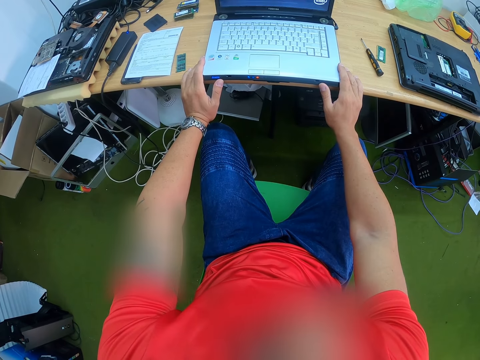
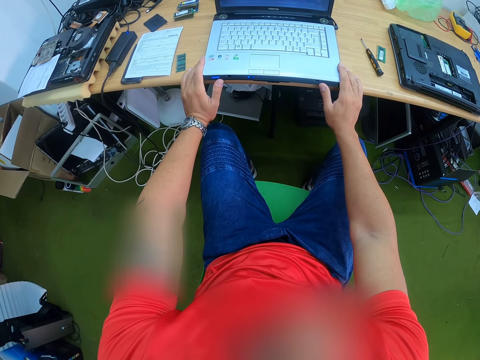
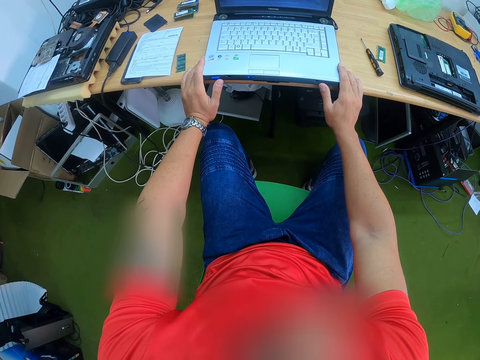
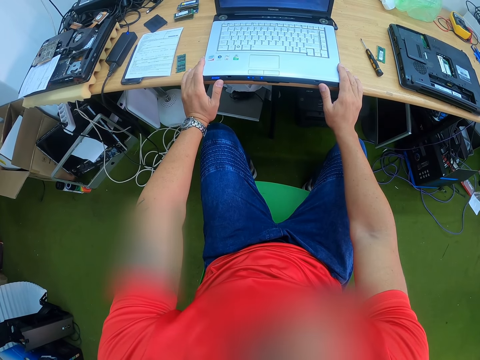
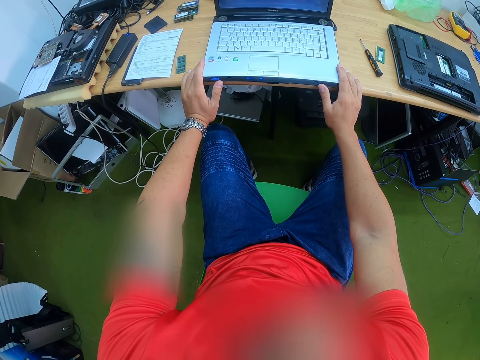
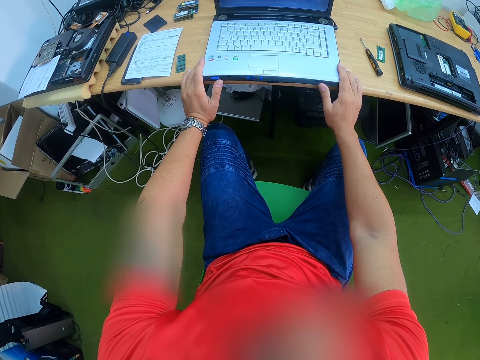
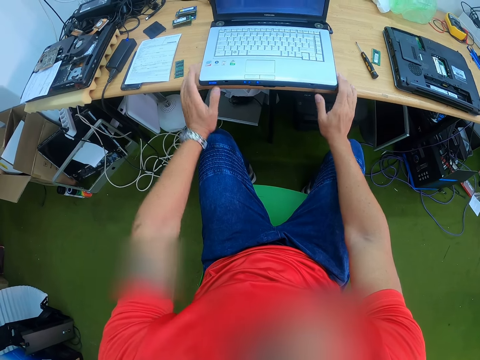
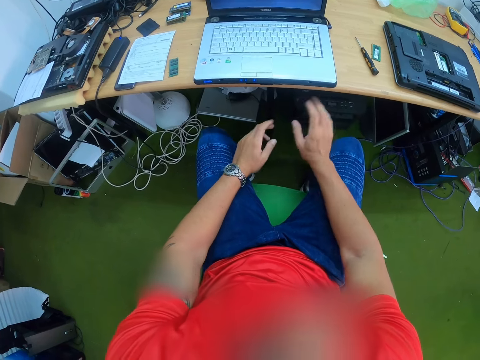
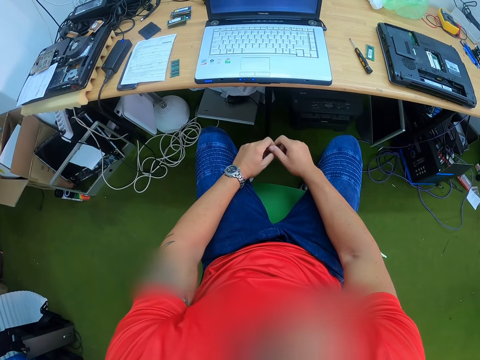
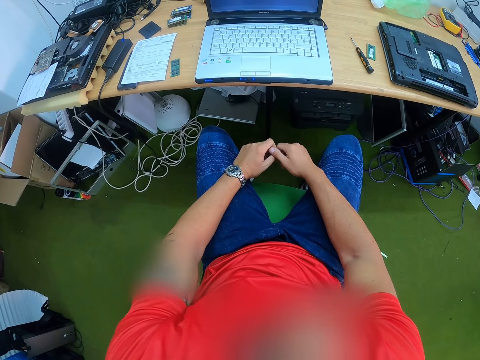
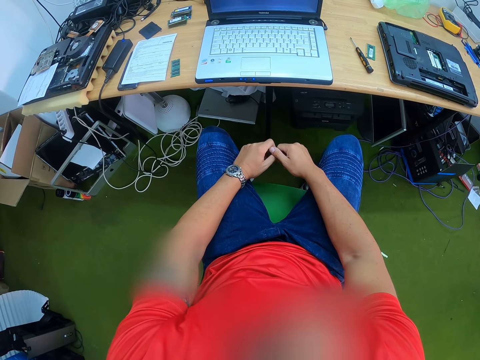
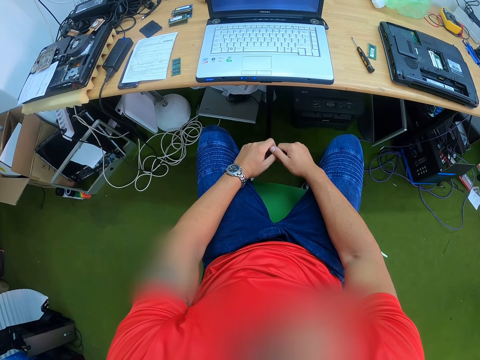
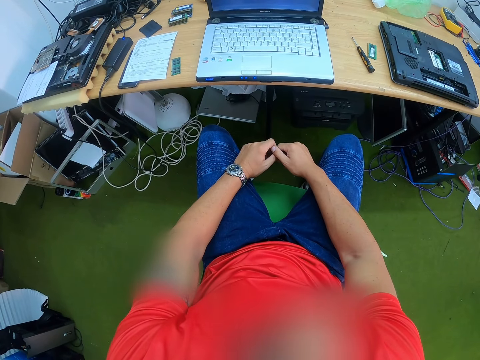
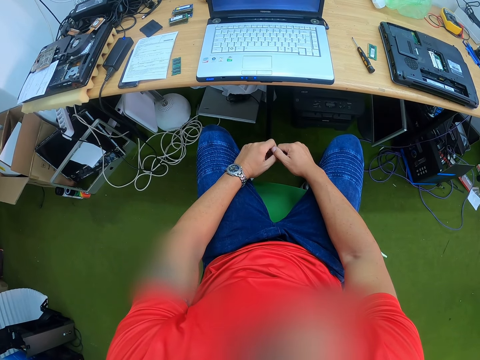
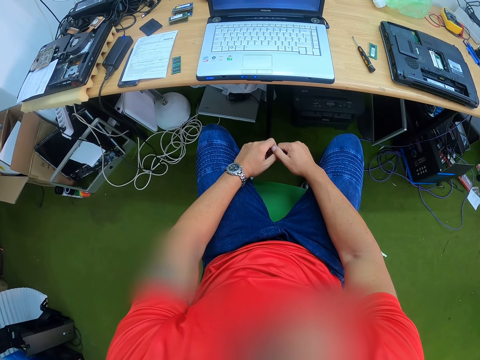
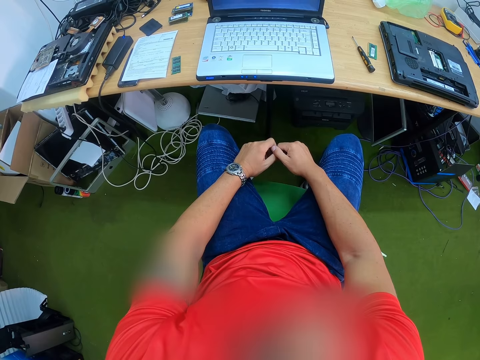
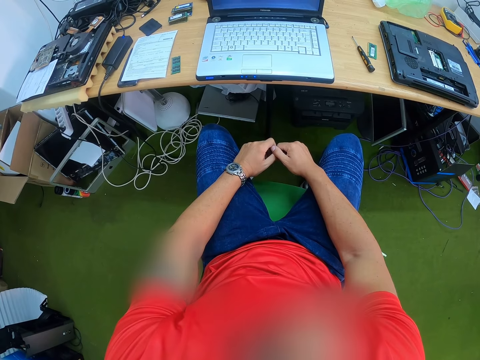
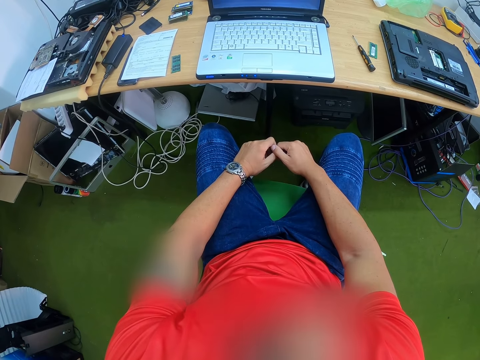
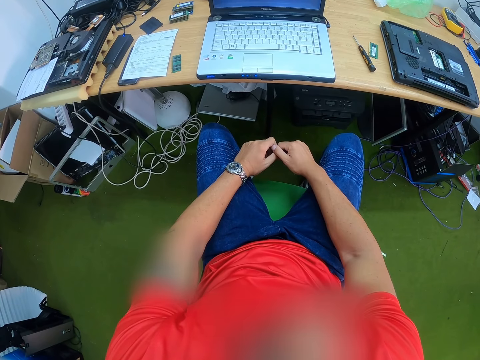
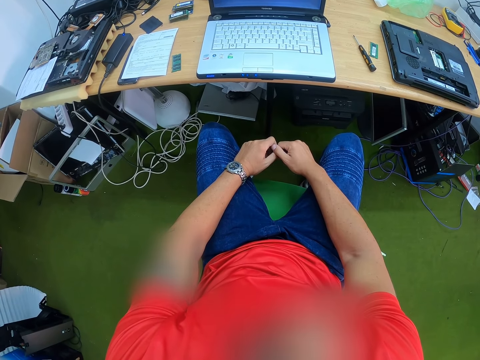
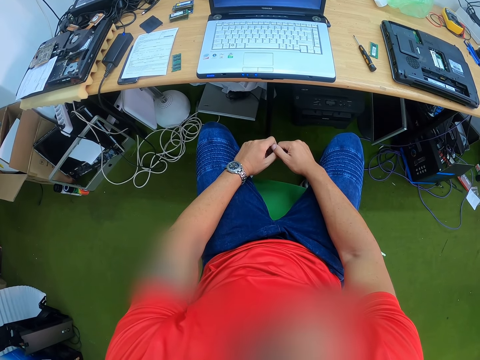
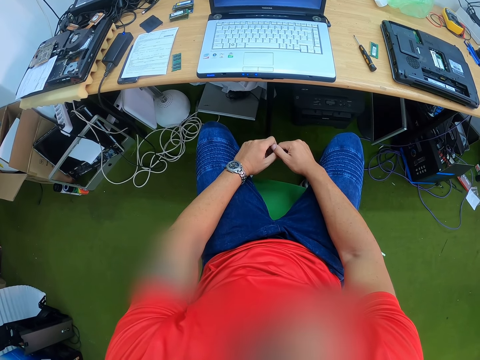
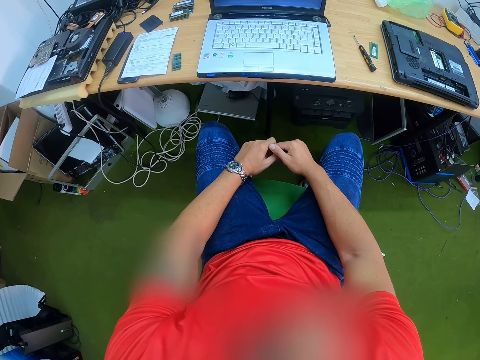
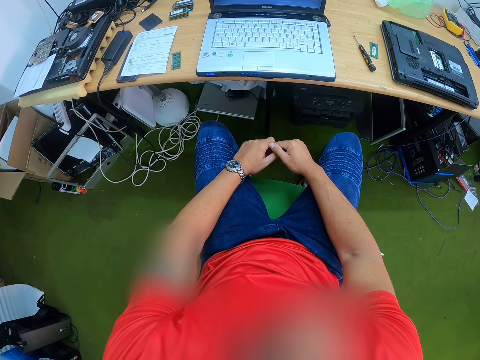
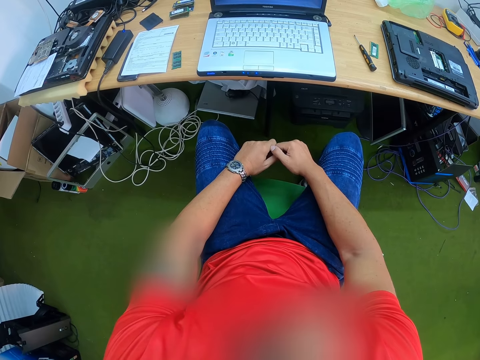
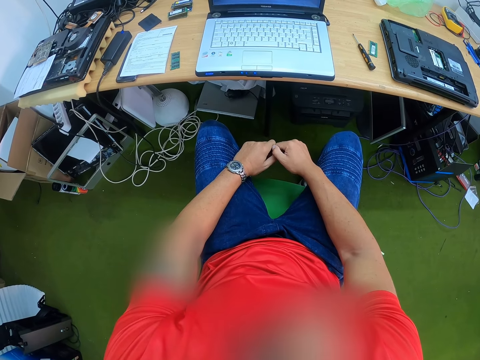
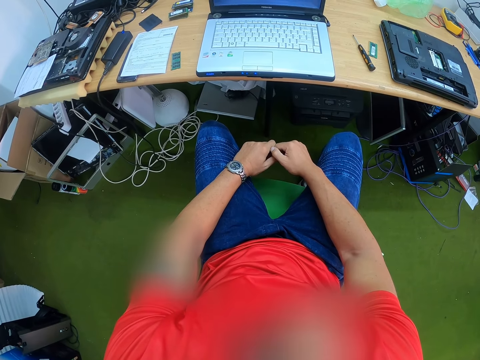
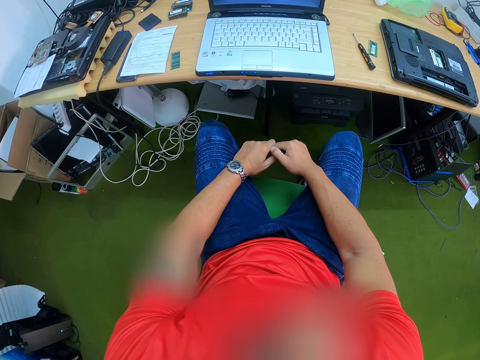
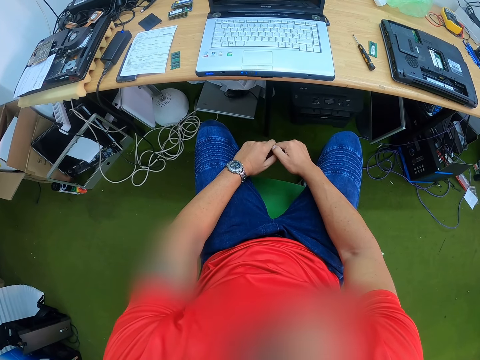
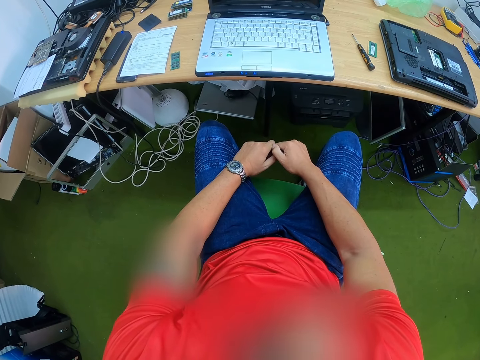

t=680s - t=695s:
The camera wearer rubs his left hand with his right hand. He looks around.

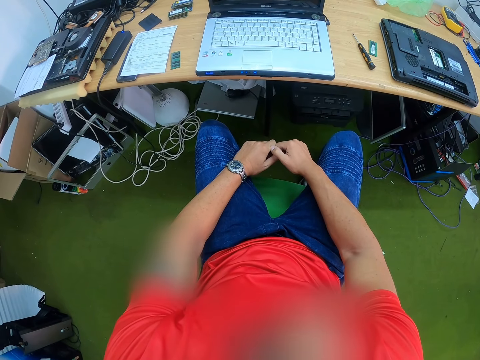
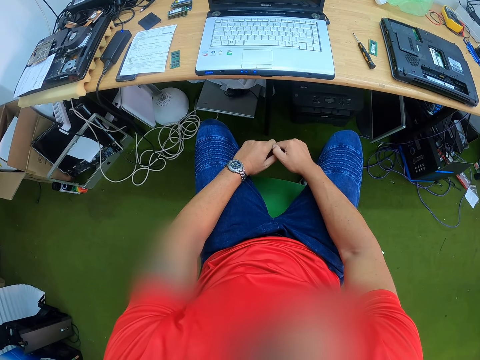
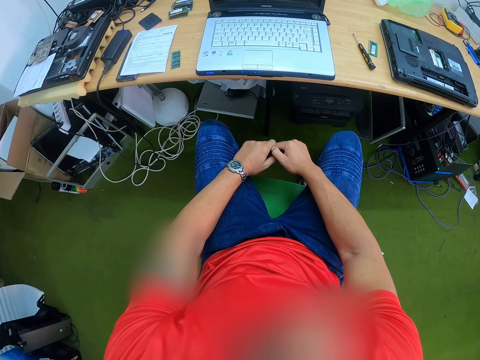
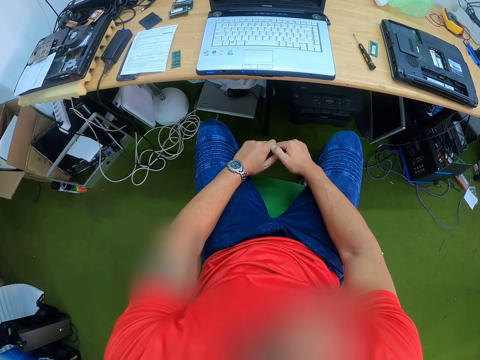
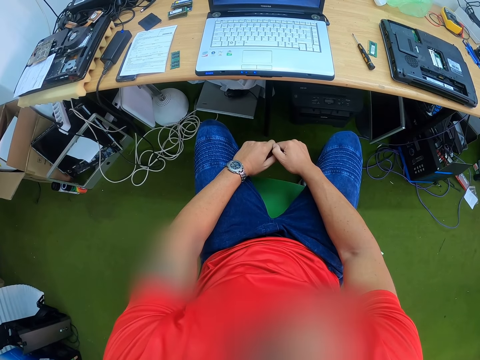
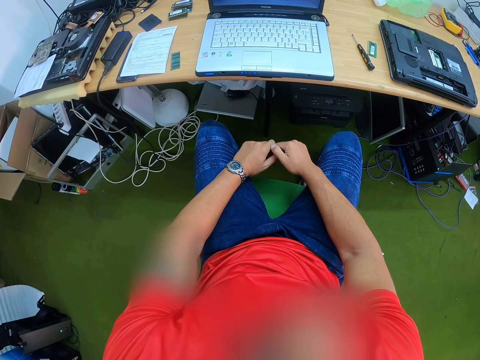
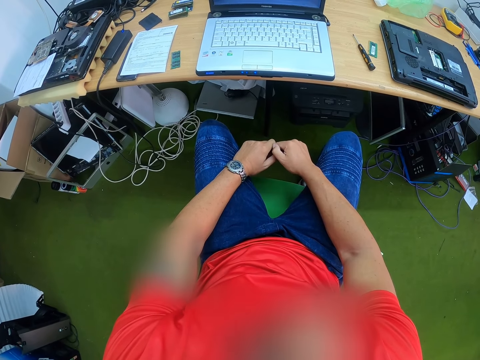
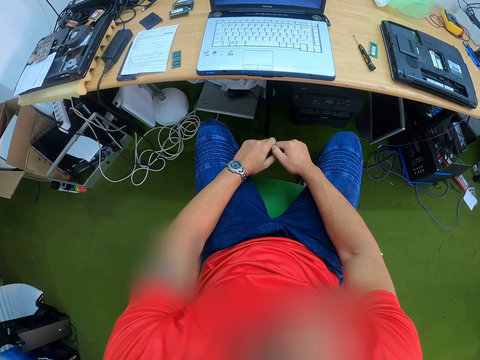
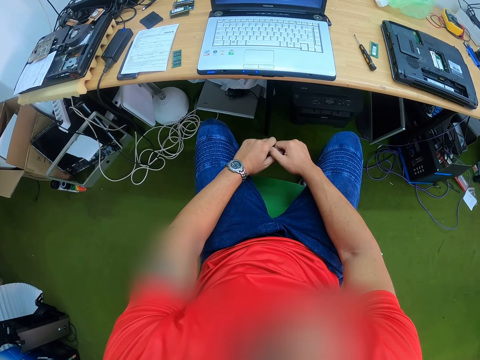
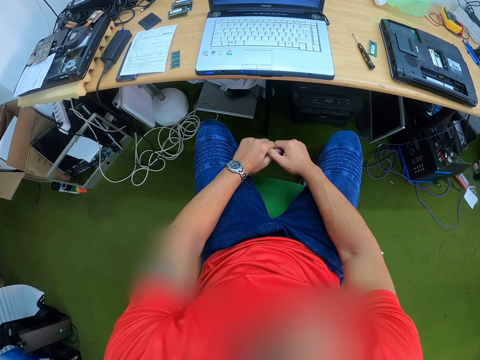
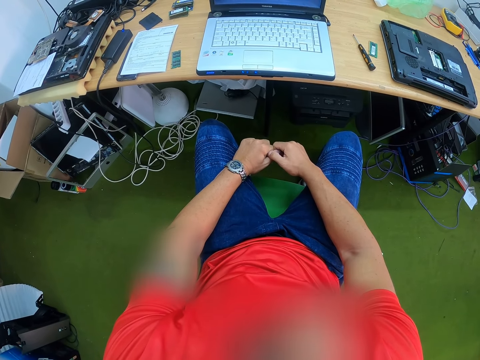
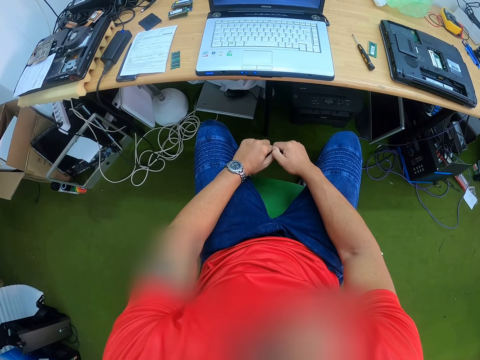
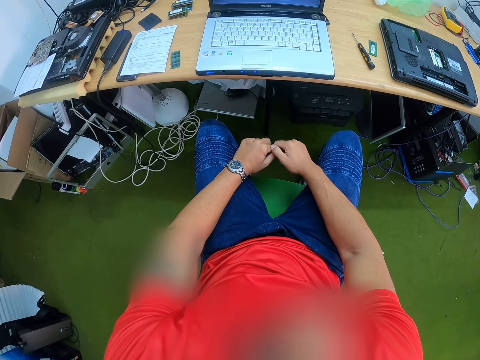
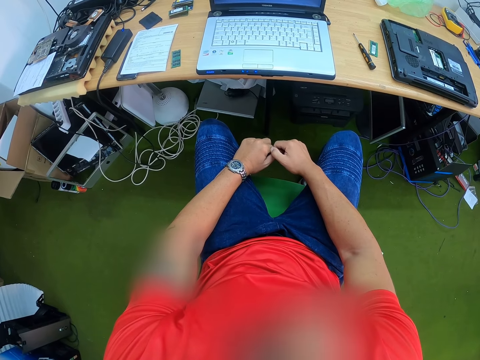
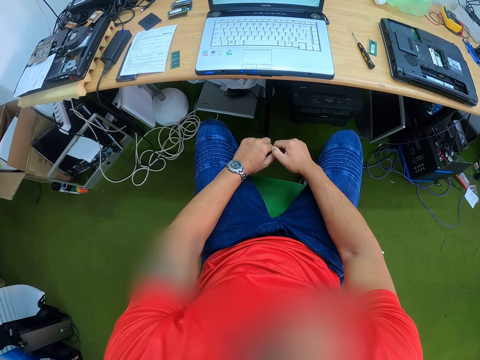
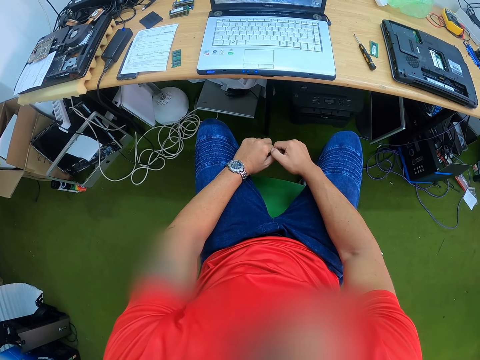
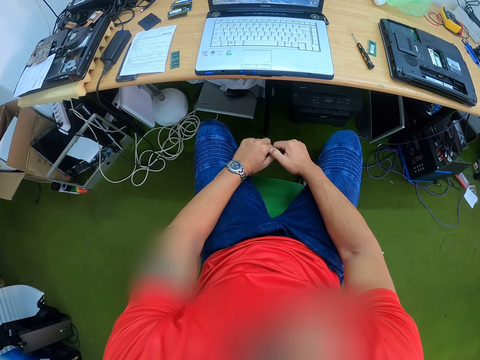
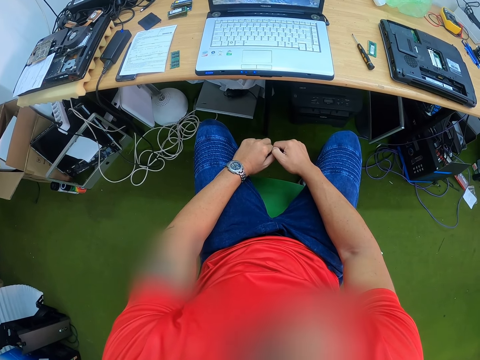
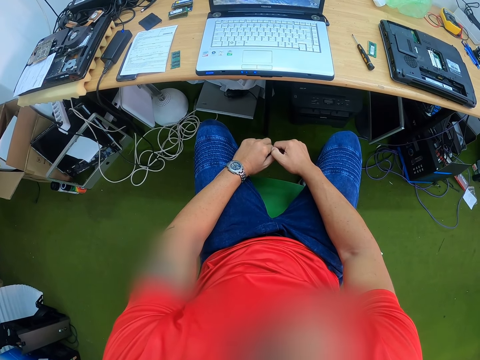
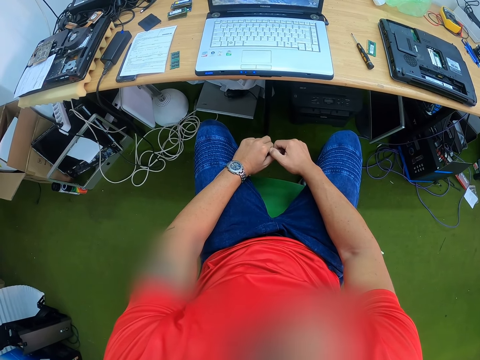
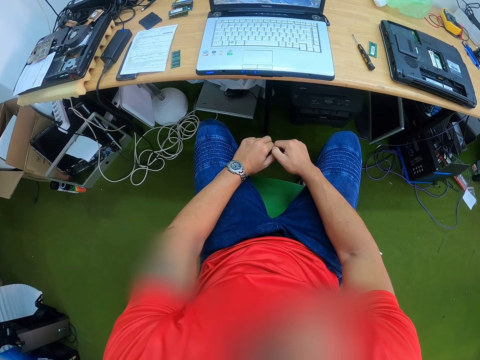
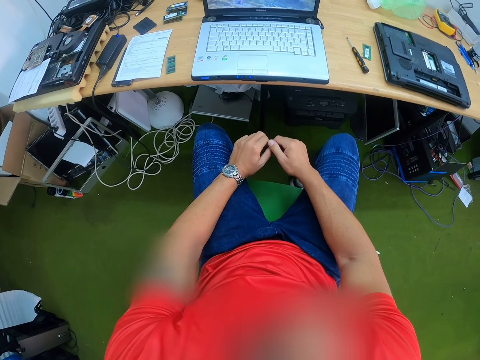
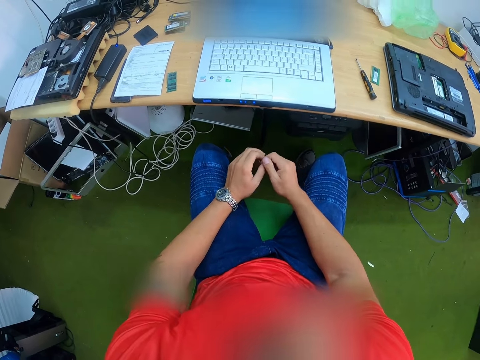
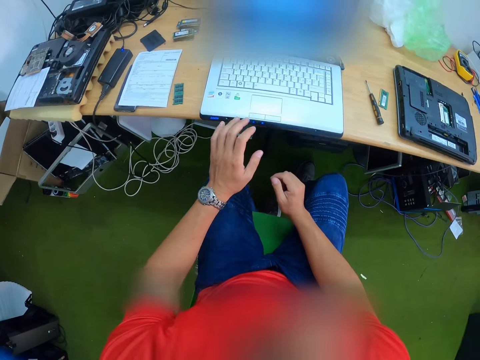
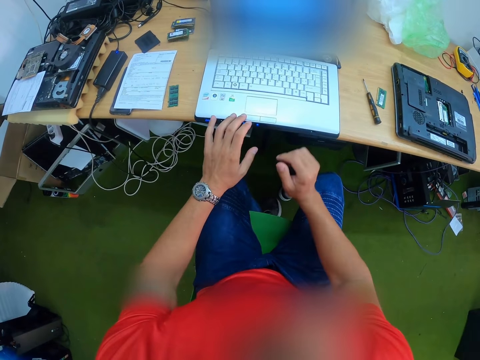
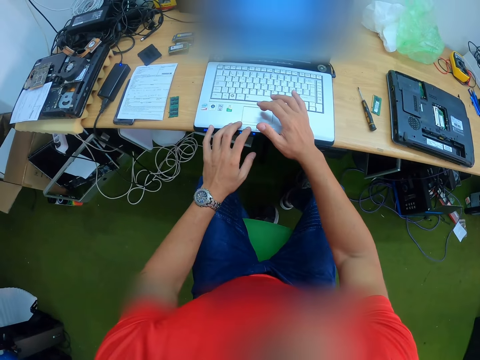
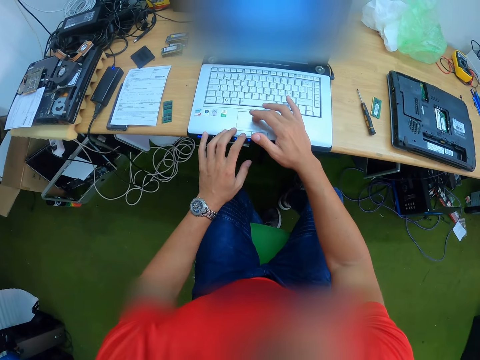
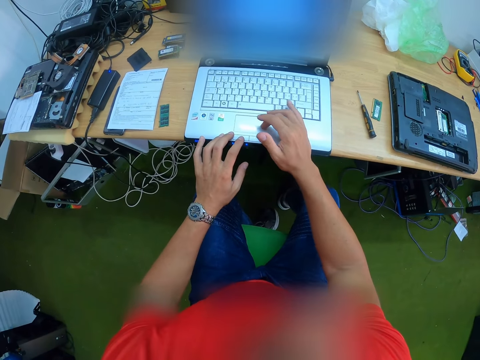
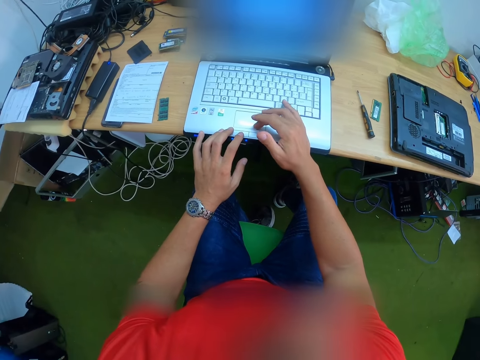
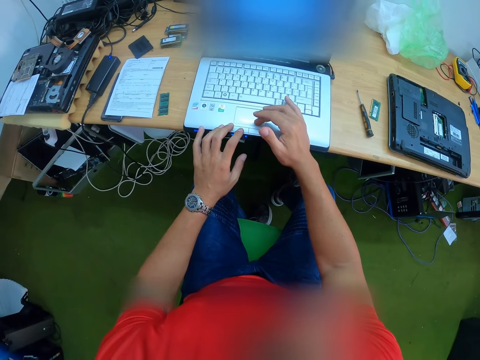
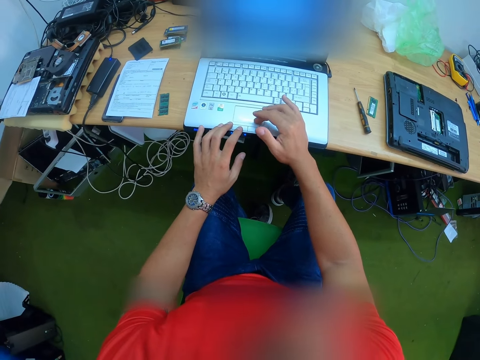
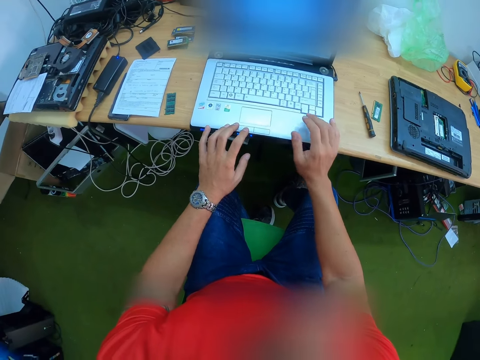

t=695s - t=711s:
The camera wearer scratches hands. They touch the laptop. They operate the laptop on the table with both hands.
